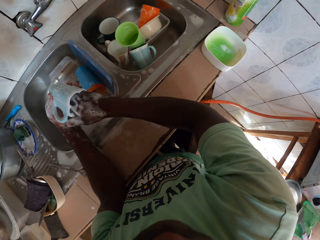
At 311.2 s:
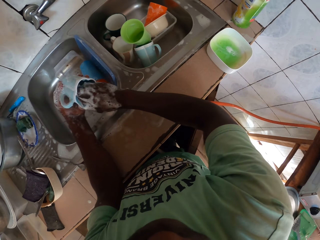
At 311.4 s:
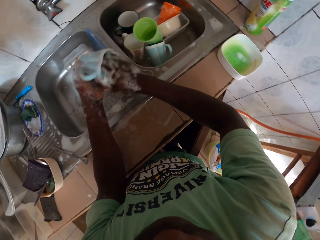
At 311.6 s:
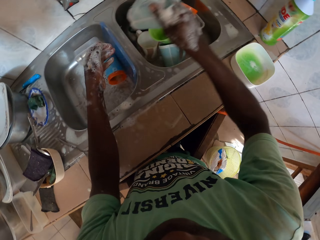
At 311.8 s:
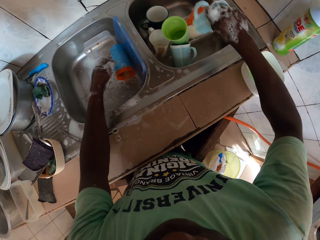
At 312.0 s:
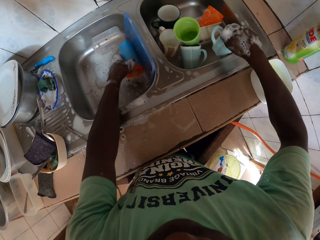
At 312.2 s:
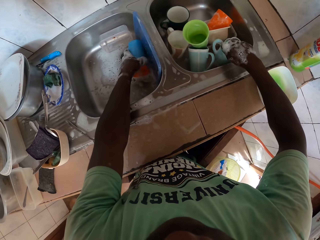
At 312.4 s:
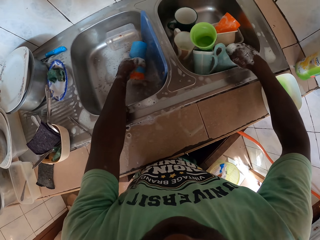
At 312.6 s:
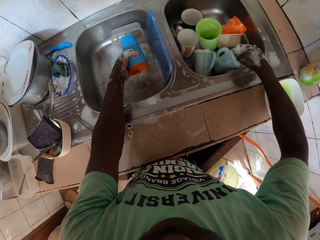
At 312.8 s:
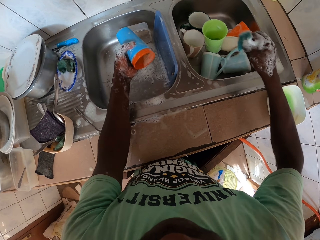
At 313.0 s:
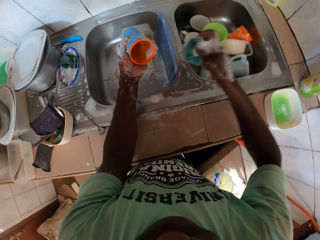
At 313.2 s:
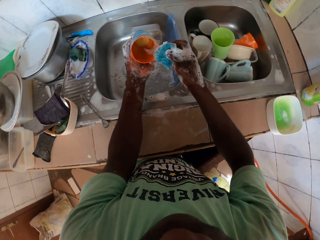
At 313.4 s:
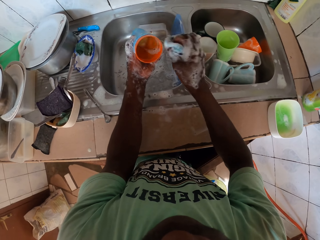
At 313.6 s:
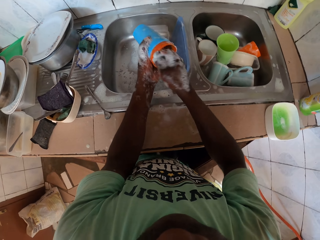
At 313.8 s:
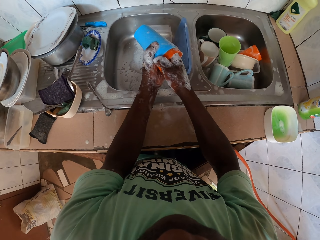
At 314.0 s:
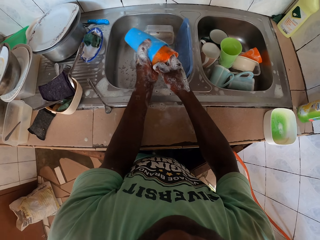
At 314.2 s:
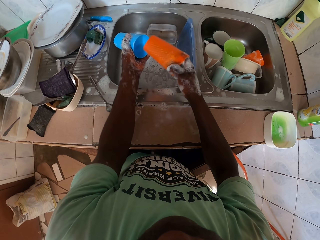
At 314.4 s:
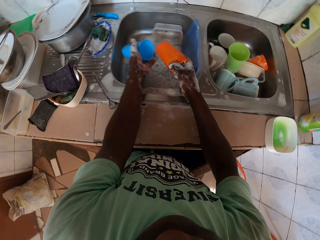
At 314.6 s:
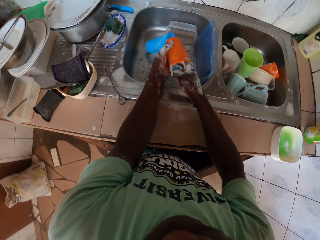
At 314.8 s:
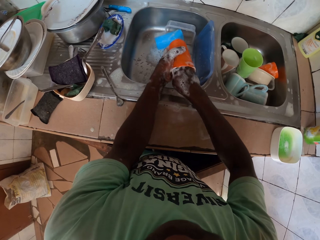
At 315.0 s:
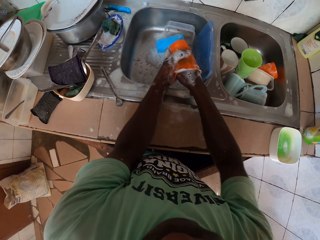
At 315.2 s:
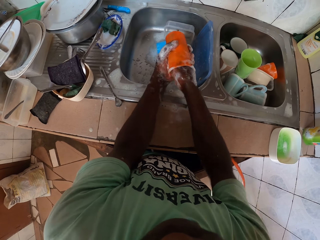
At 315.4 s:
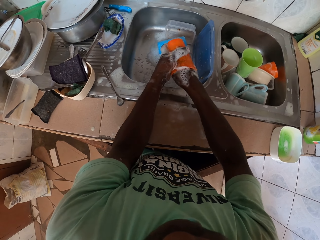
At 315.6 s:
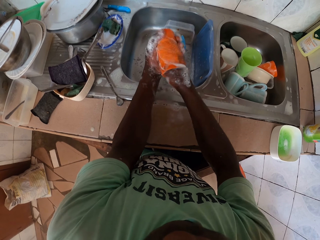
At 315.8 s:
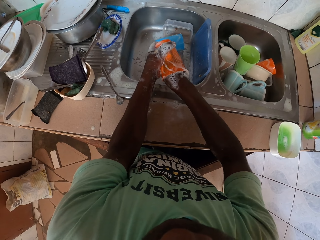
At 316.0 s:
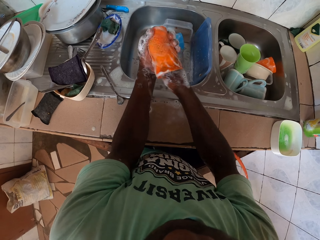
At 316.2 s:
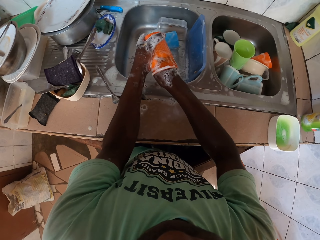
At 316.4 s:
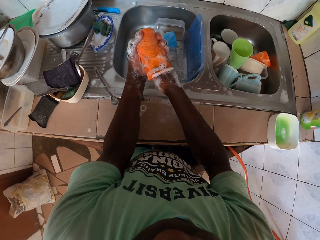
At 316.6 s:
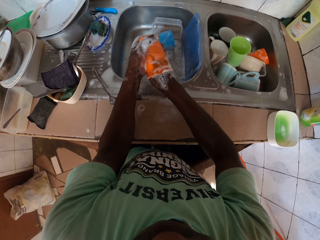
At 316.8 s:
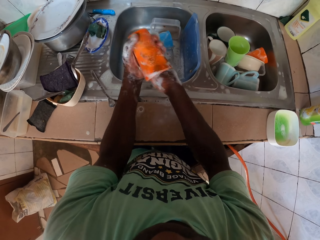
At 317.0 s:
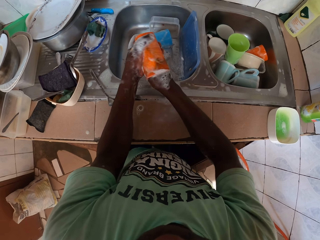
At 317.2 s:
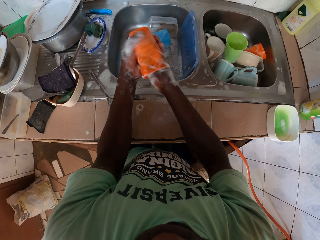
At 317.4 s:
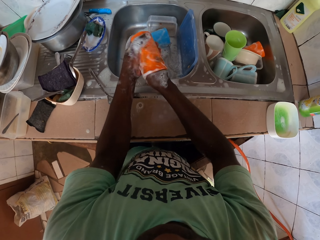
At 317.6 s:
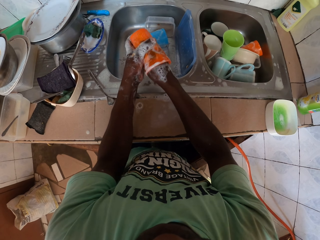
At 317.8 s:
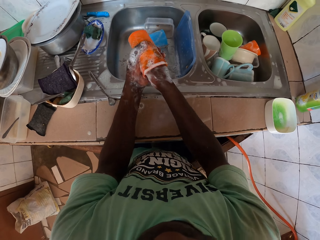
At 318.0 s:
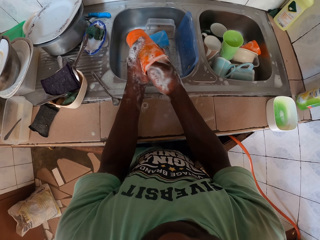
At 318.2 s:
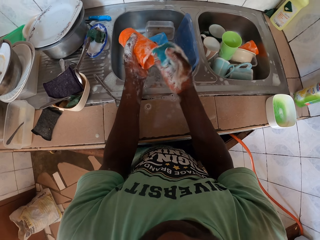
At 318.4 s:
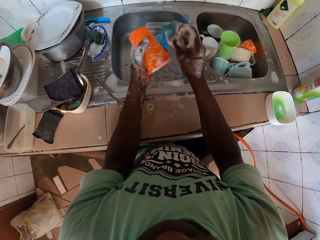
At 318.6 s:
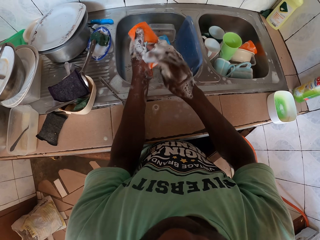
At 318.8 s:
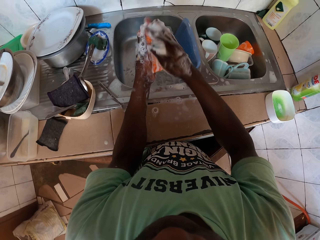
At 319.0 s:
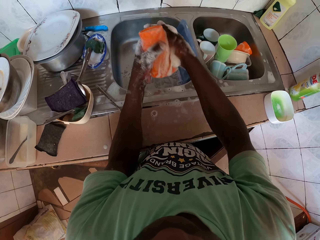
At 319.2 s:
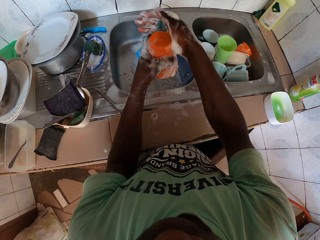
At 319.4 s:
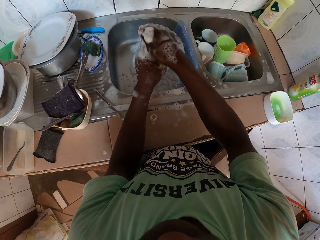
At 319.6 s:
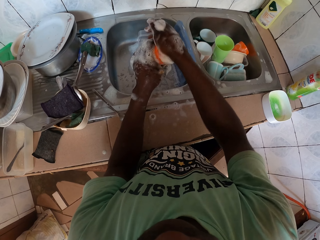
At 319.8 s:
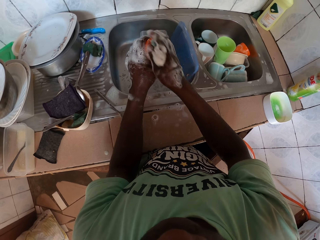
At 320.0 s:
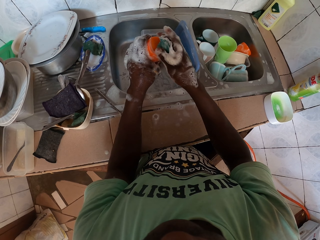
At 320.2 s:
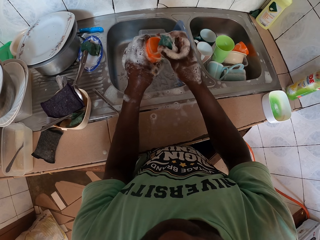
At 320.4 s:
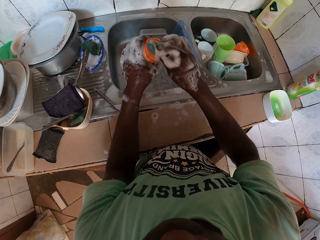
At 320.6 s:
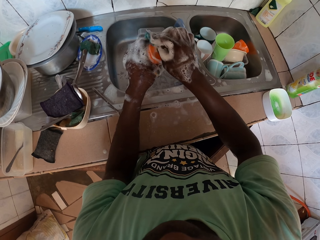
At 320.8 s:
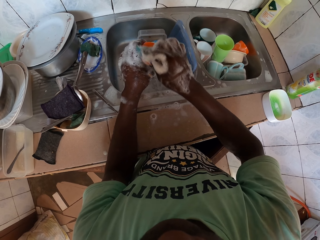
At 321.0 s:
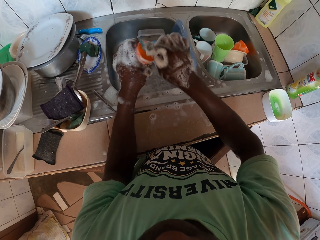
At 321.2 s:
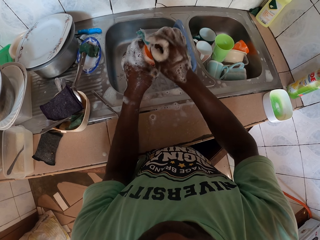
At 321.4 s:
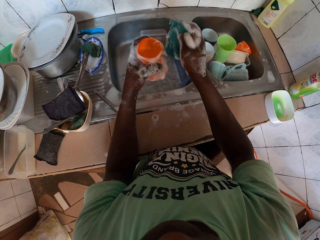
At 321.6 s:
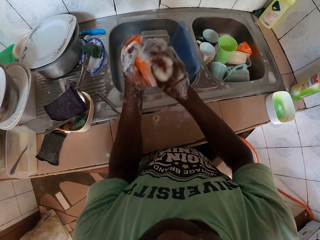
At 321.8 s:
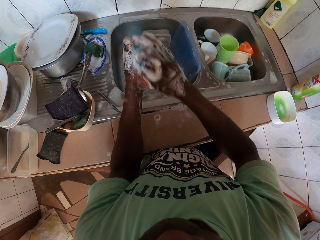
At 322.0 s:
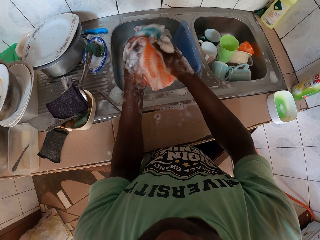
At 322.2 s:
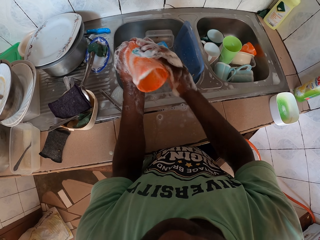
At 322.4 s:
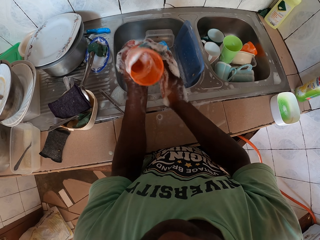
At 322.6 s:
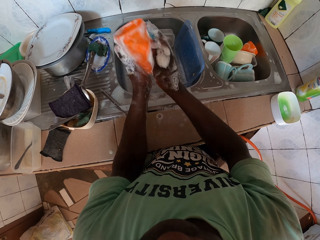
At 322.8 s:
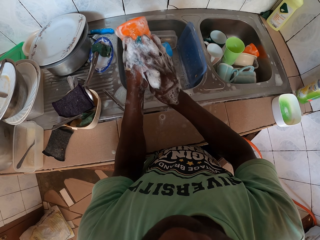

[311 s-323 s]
The camera wearer puts the cup on the other sink. They pick a tumbler from the sink. They wash the tumbler with the washing scrub.

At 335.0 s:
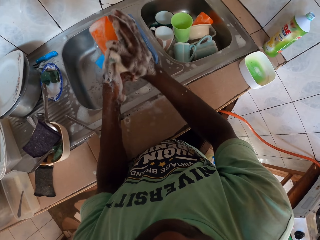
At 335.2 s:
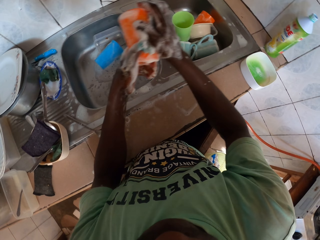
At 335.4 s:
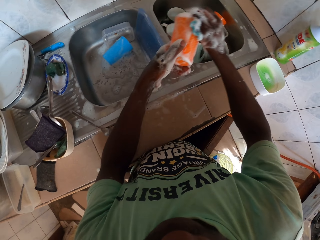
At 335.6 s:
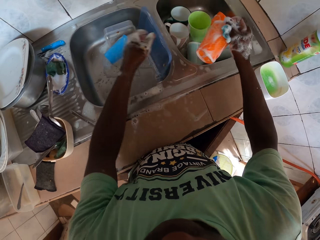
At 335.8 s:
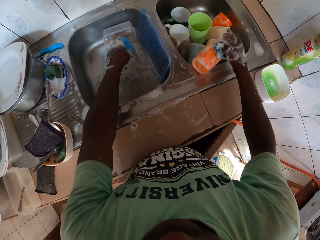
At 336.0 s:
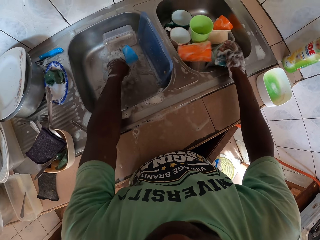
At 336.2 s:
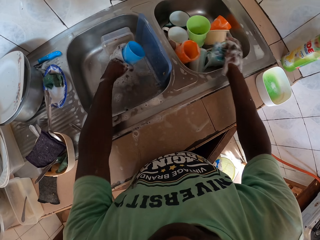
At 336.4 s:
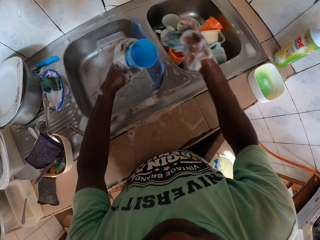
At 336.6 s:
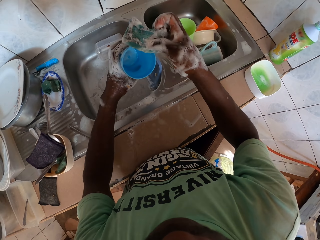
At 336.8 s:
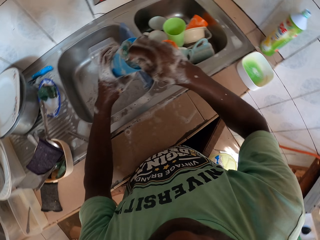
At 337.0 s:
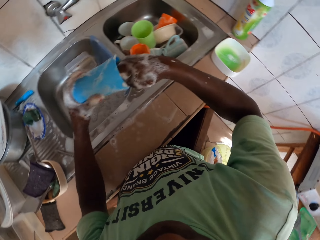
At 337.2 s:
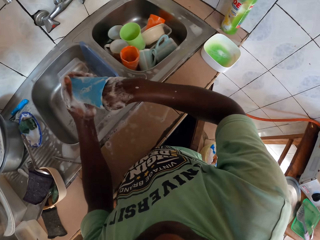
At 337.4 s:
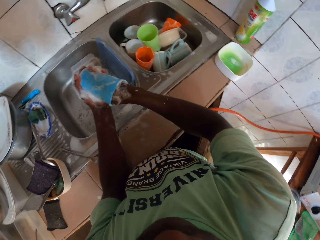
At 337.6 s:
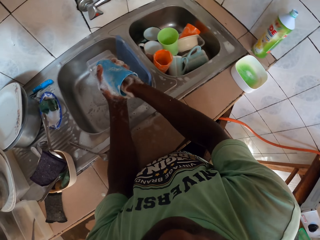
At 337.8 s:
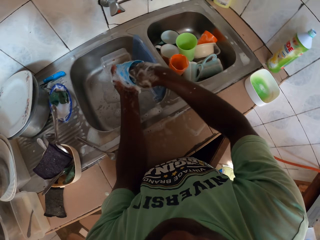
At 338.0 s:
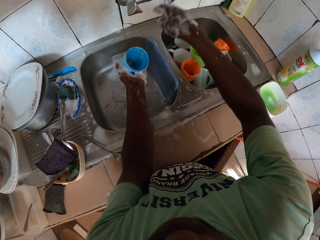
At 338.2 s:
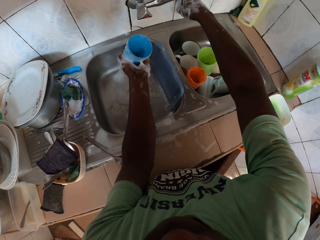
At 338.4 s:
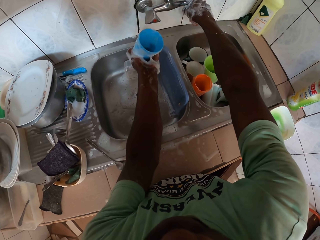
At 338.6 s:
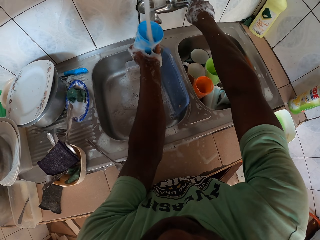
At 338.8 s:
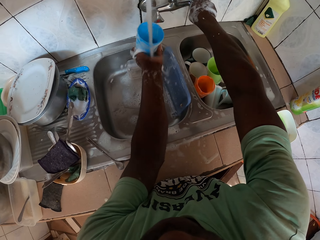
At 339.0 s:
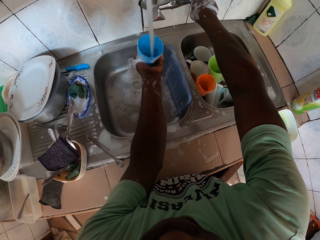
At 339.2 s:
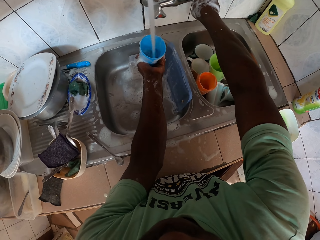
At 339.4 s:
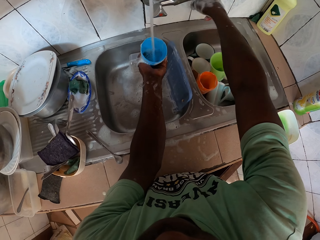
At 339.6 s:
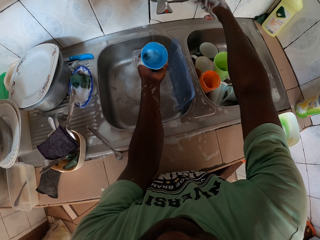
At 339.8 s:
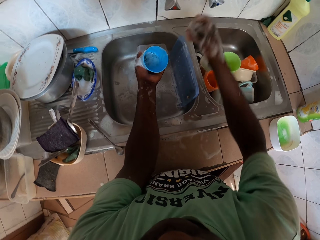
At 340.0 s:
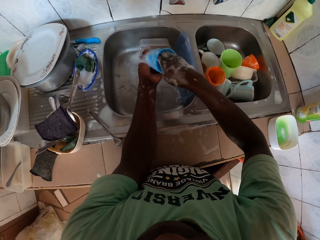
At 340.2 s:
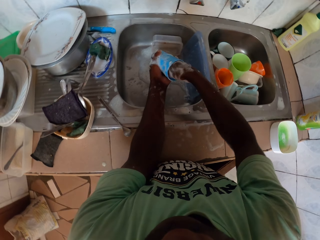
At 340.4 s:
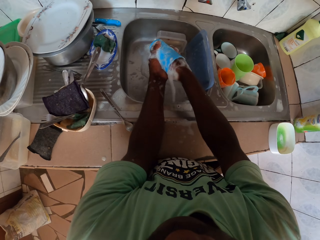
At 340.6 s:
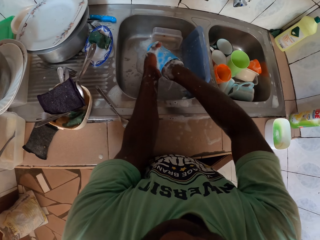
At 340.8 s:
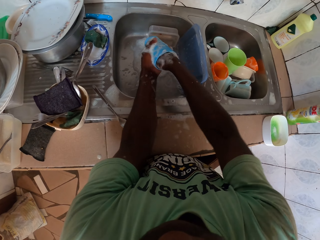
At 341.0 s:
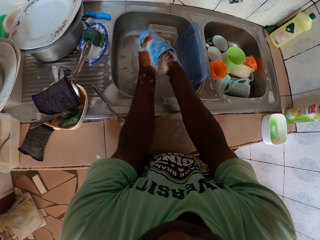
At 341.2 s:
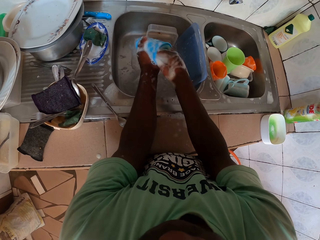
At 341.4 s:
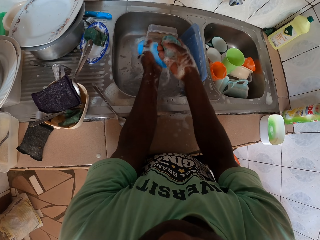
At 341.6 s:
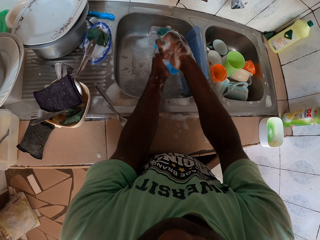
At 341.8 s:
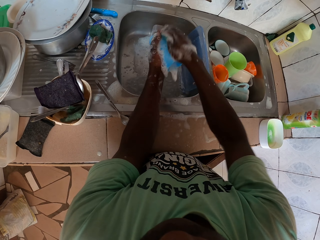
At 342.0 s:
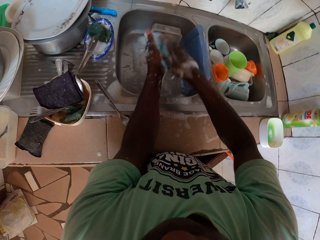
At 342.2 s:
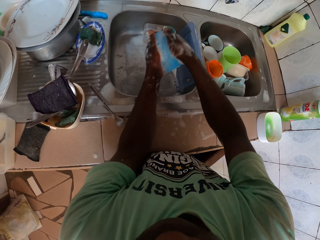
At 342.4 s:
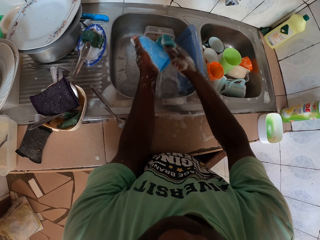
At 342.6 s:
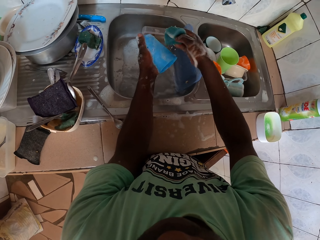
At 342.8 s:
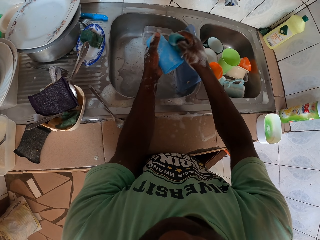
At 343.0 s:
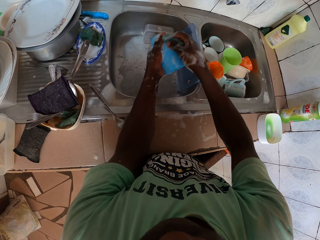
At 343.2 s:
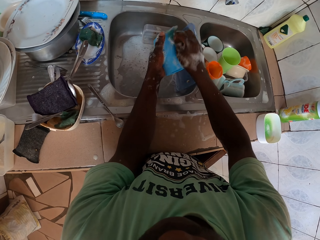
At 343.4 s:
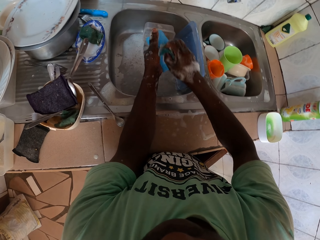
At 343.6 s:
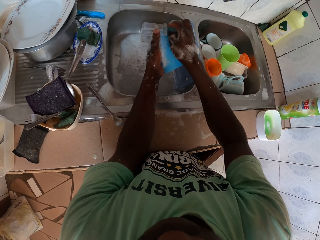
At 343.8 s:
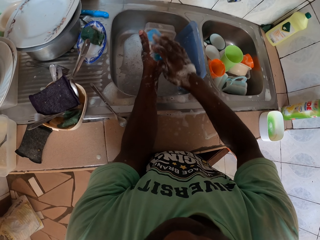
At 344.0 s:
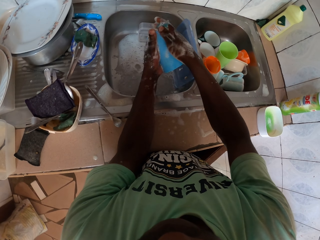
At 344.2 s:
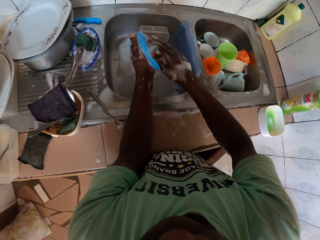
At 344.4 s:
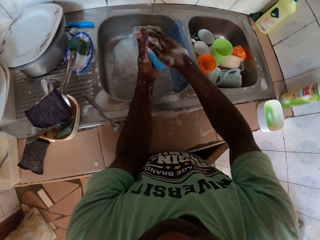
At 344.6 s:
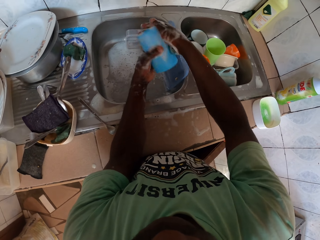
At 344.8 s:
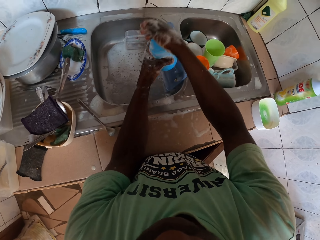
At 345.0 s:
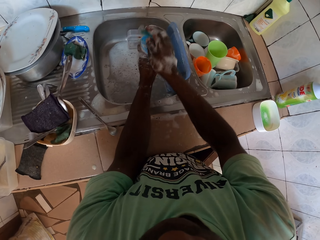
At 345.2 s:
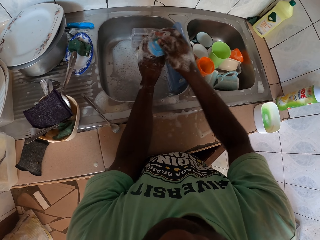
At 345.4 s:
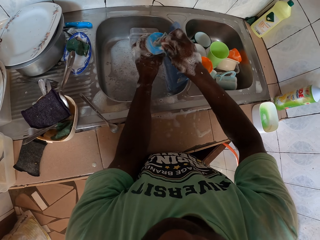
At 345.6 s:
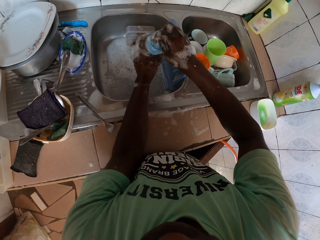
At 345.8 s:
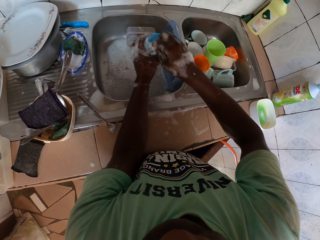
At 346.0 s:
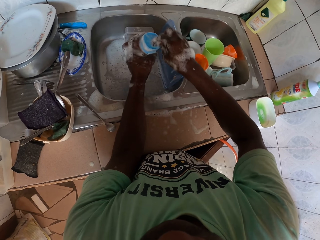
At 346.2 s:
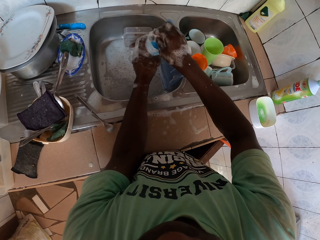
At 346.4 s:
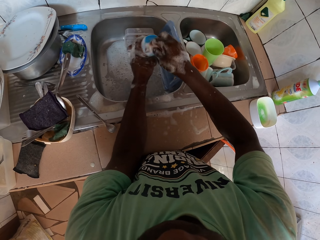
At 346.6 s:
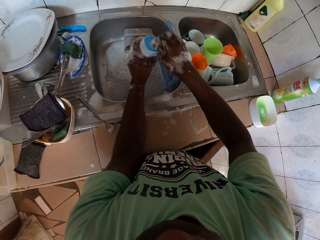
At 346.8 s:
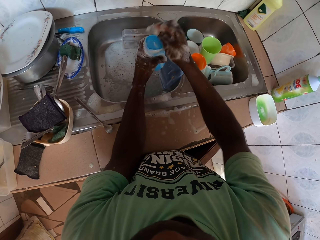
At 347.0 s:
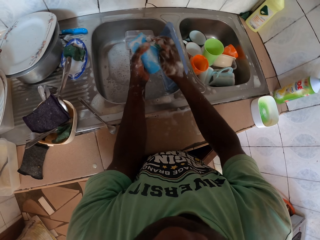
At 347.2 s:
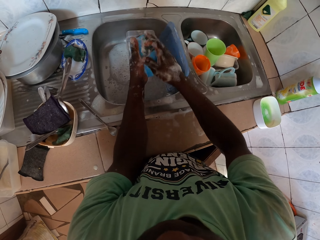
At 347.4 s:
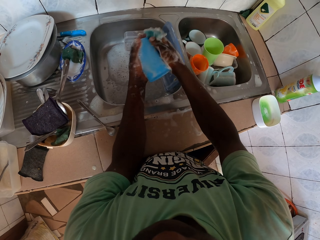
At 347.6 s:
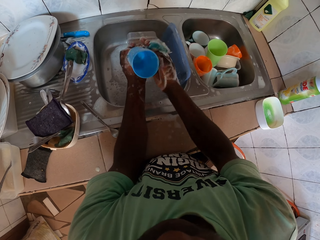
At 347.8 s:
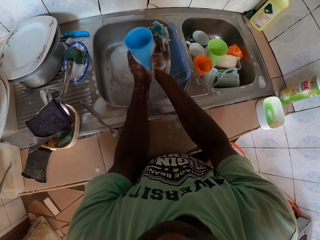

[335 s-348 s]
The camera wearer puts the tumbler in the sink. They pick a tumbler from the sink. They wash the tumbler with the washing scrub. They open the tap. They put the water from the tap in the cup. They turn the tap water off. They wash the tumbler with the washing scrub.
